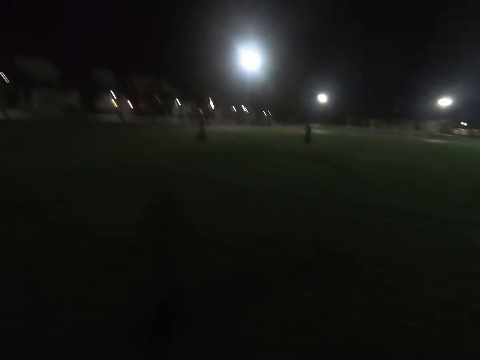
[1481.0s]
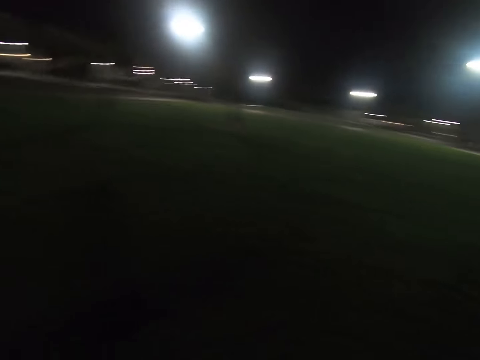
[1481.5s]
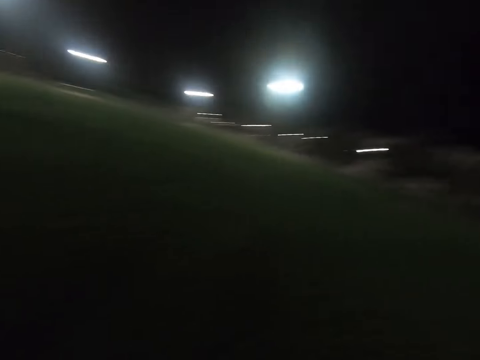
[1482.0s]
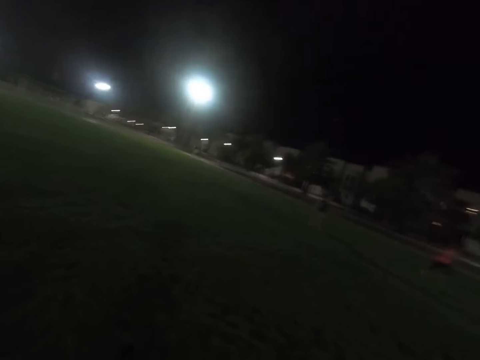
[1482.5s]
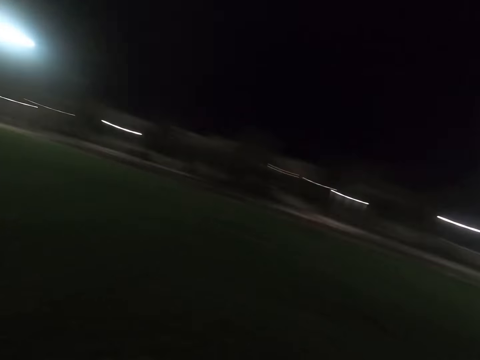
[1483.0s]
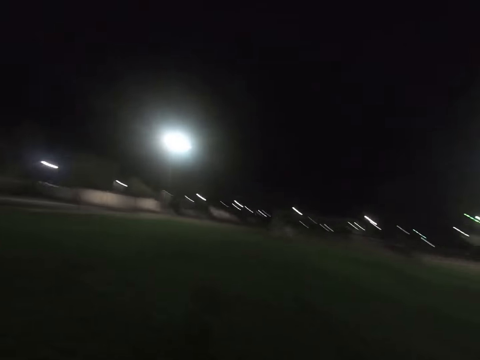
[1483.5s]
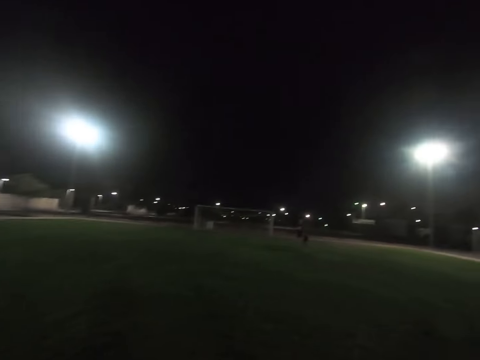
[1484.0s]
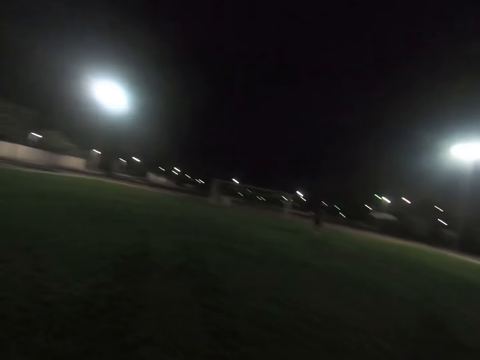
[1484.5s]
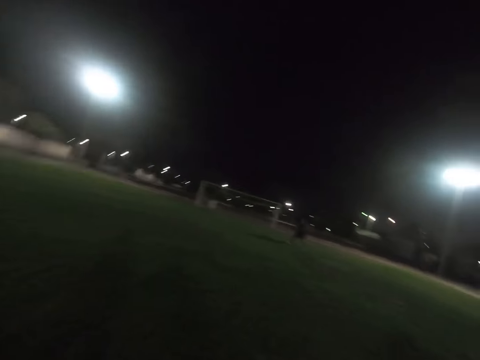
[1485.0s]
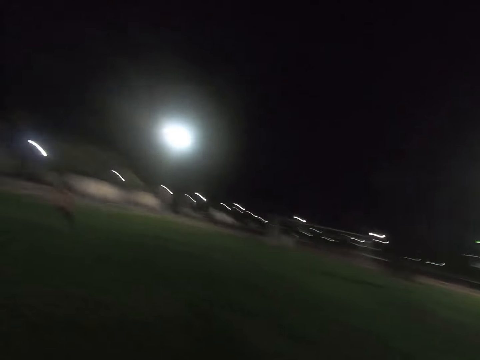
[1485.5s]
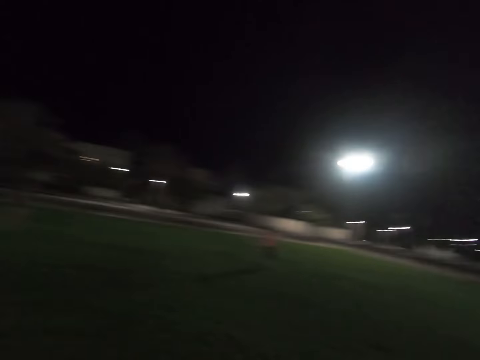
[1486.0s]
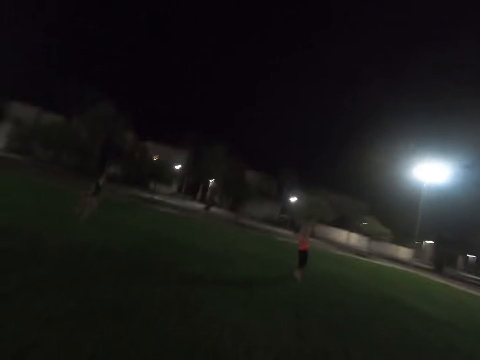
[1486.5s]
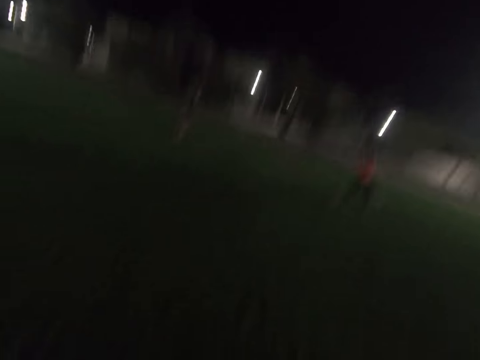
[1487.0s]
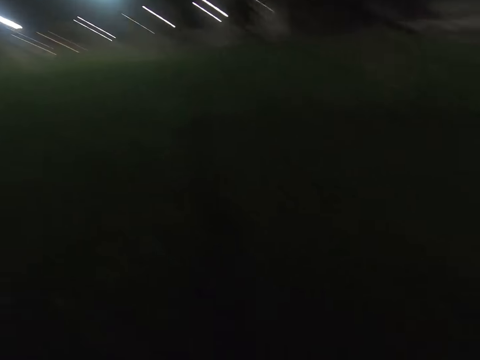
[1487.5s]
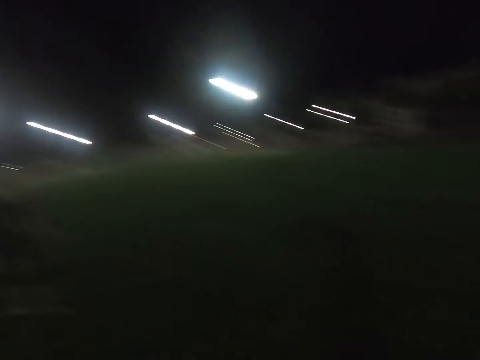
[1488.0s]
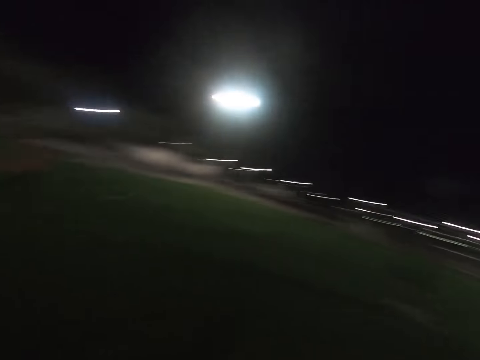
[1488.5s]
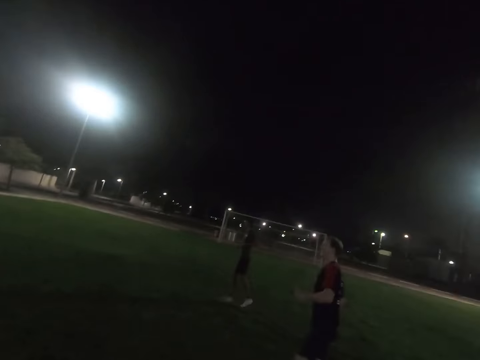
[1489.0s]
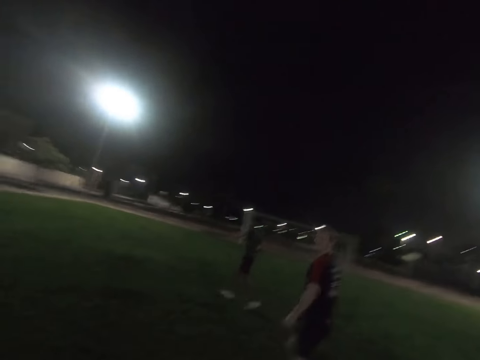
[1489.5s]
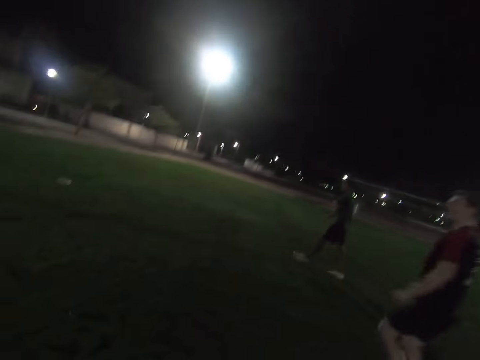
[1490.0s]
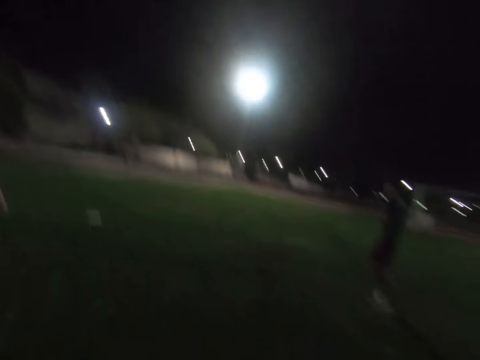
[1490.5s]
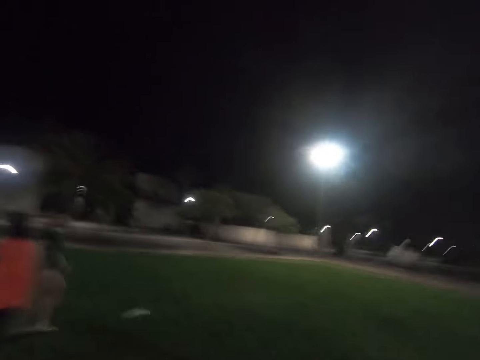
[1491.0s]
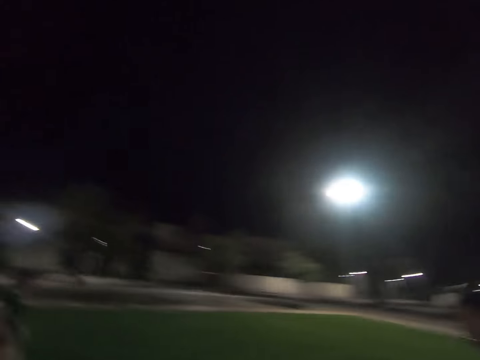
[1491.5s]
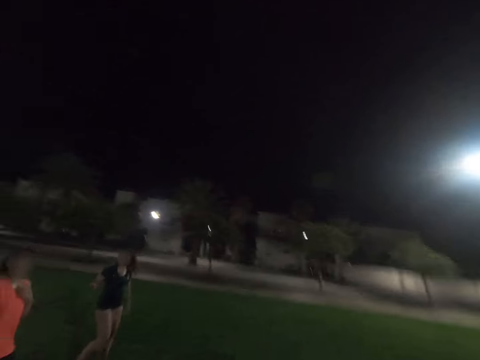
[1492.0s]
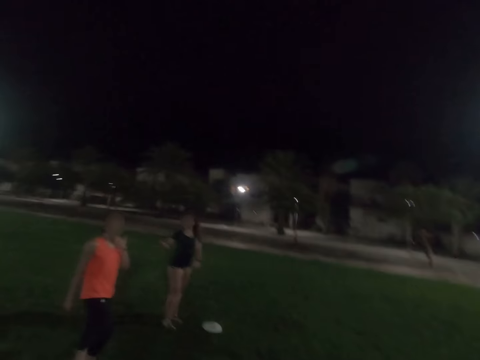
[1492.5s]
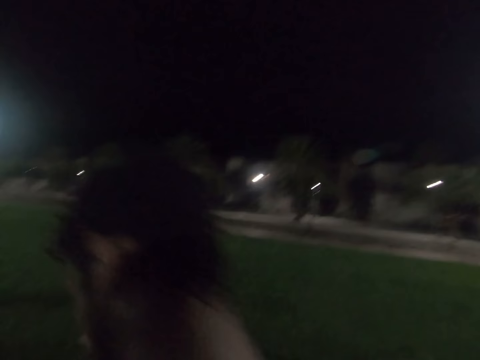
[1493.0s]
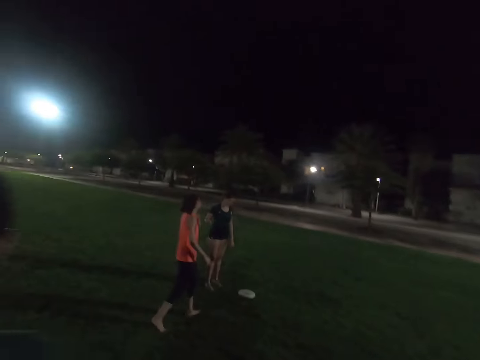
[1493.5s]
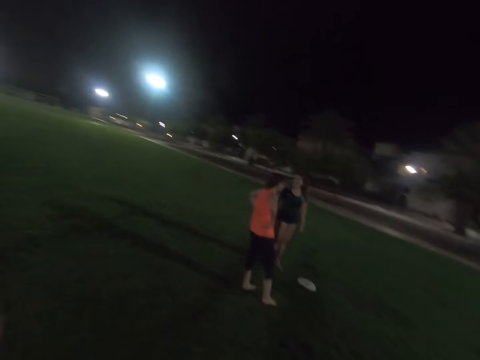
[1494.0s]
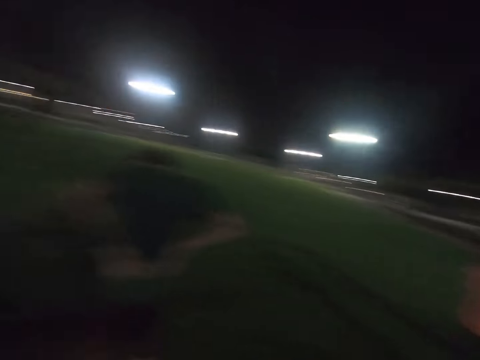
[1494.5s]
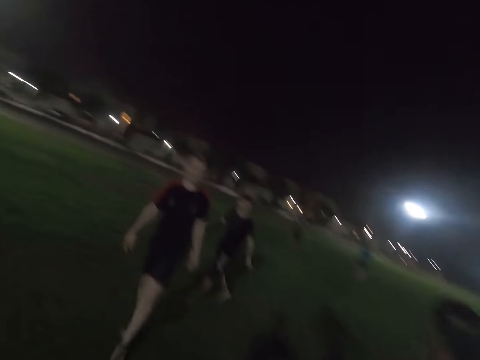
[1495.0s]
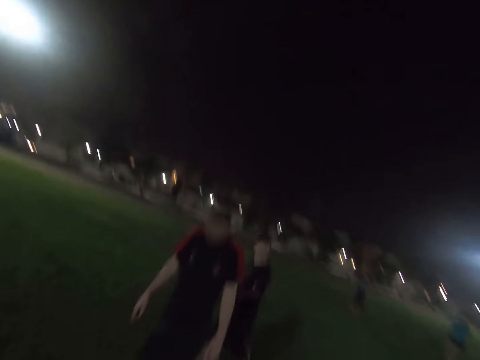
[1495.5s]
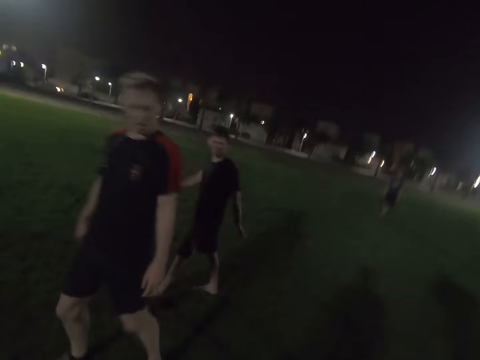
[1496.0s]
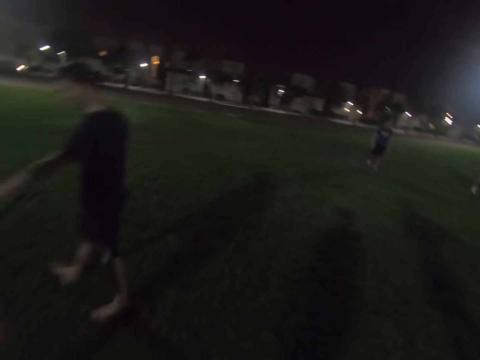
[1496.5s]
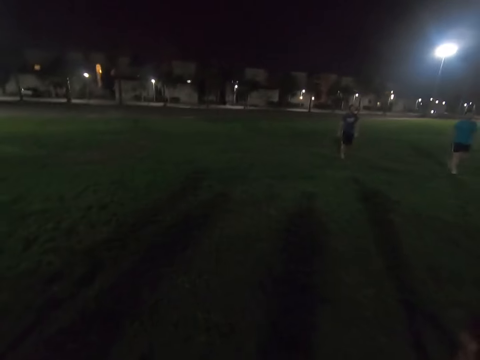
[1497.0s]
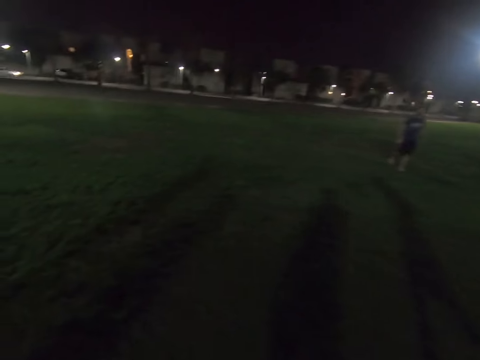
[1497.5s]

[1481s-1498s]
The camera wearer walks across the field. A lady walks around the field. A man walks around the field. Another man walks around the field. Another lady walks around the field. The first lady walks around the field. She walks around the field again. The second man walks around the field. The other lady walks around the field.

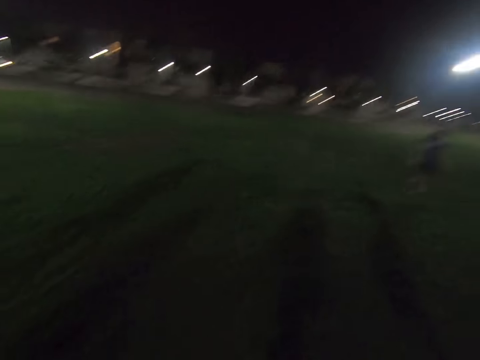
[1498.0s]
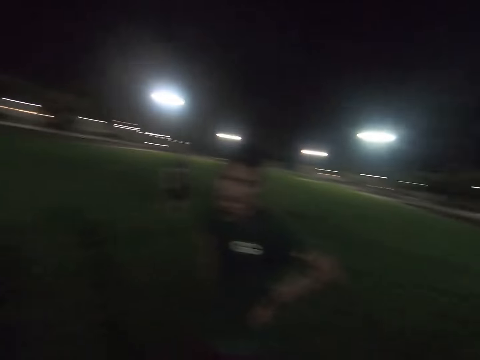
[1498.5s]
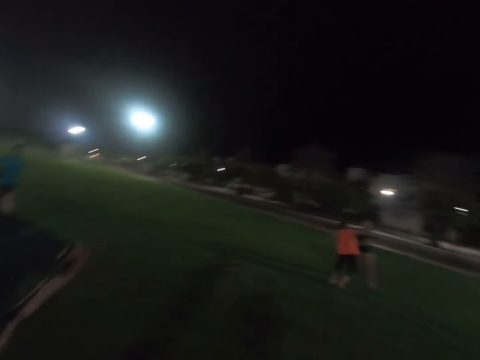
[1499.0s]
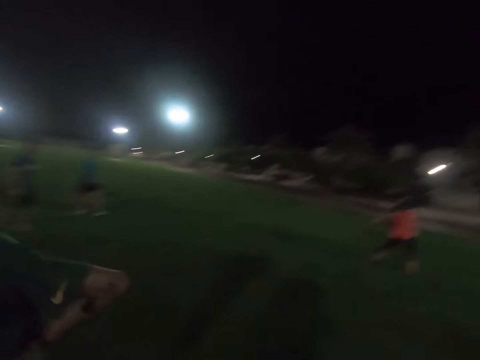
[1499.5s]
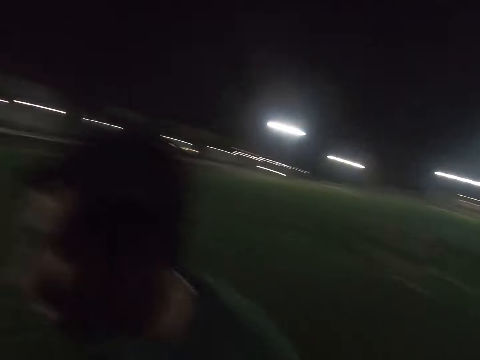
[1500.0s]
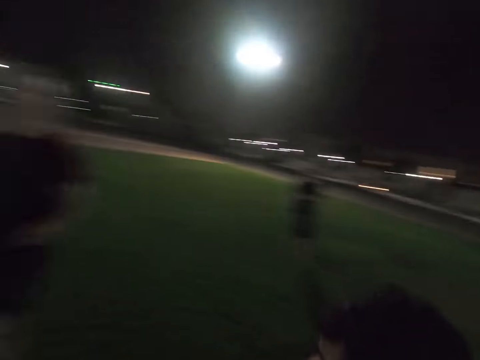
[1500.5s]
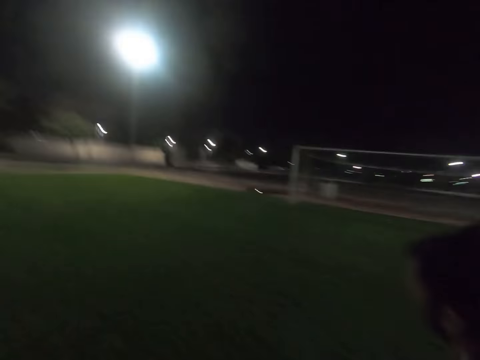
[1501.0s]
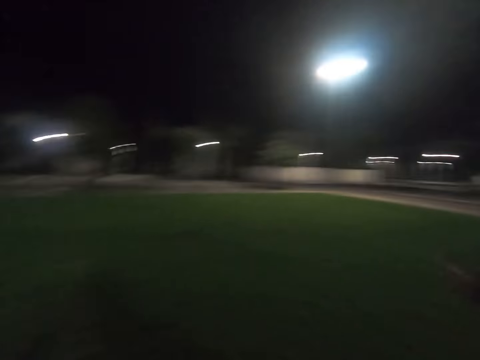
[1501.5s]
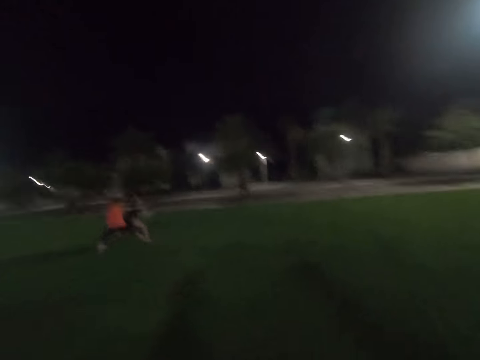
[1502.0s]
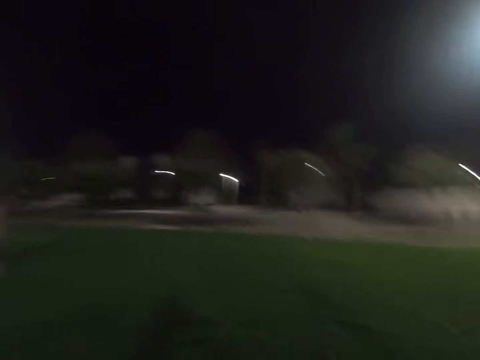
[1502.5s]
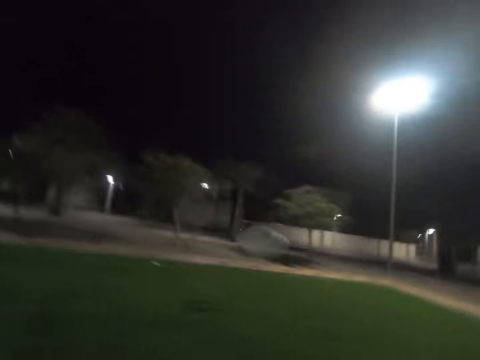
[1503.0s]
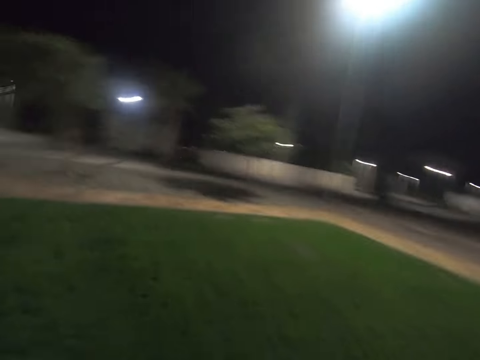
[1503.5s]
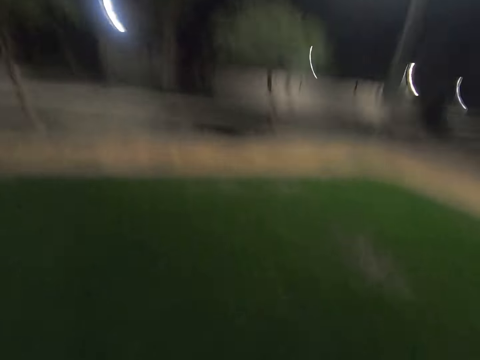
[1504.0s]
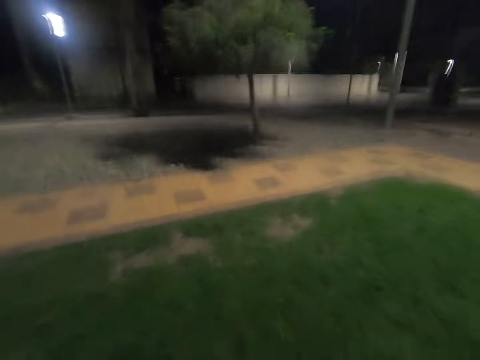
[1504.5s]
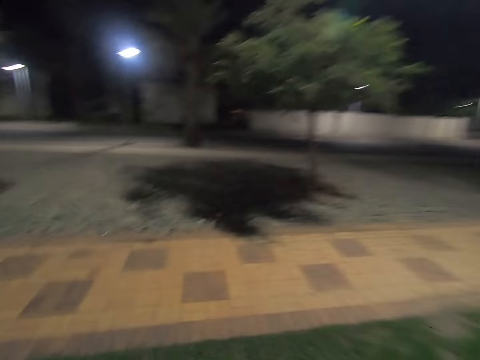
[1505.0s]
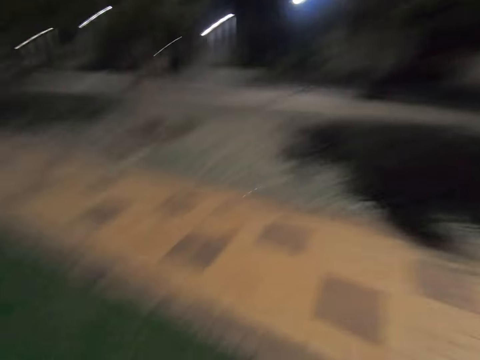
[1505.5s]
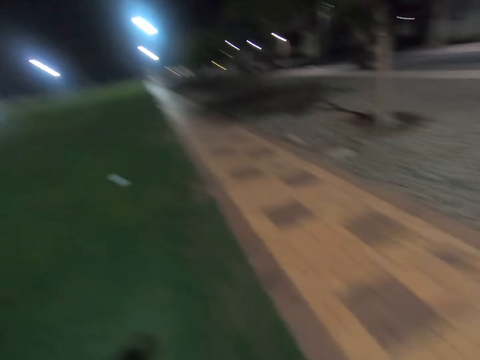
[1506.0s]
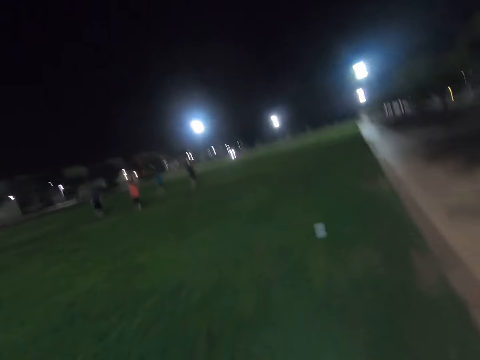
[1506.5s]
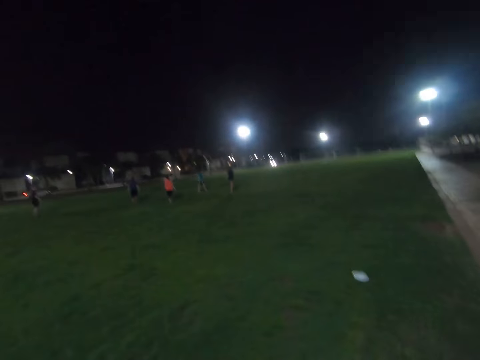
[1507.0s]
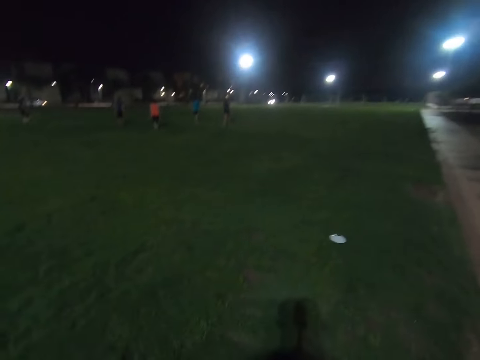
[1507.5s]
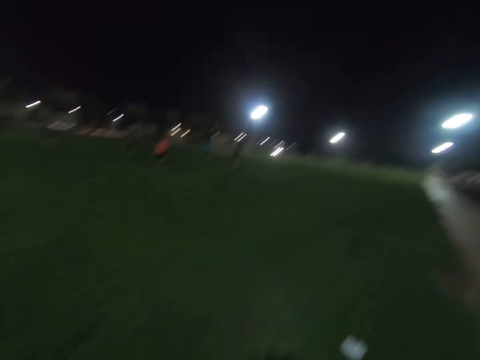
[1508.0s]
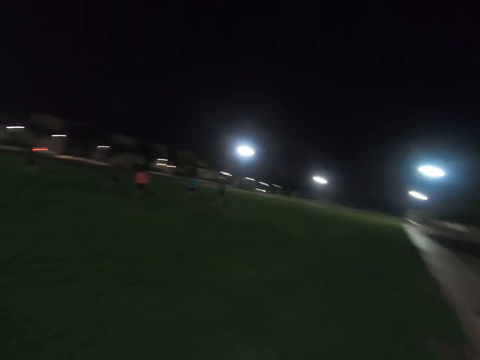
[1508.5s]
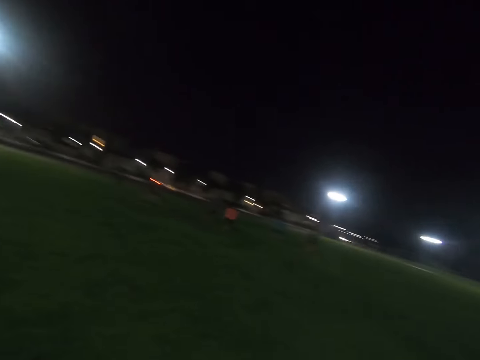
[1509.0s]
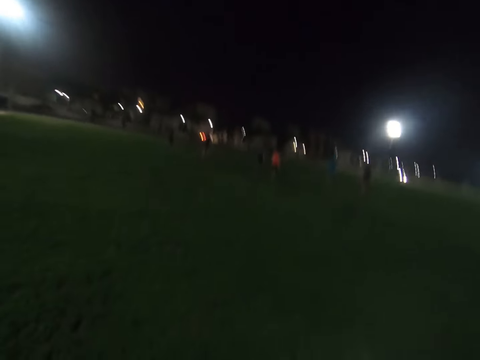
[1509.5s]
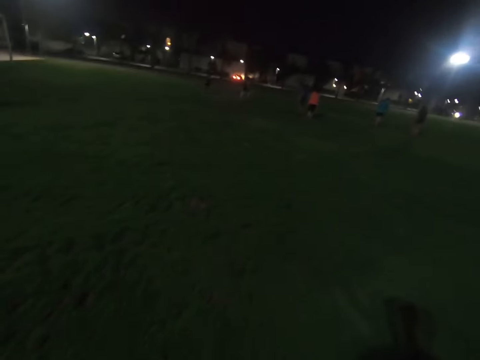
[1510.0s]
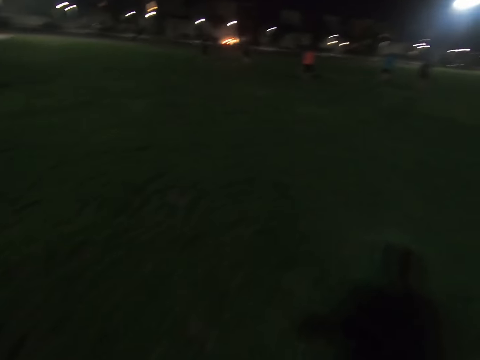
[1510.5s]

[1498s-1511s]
A man walks around the field. A lady runs around the field. Another lady runs around the field. A woman throws the frisbee. The camera wearer runs after the frisbee.
